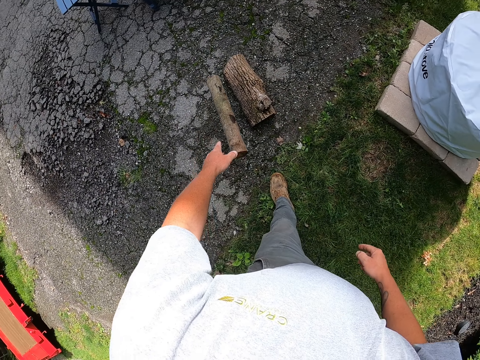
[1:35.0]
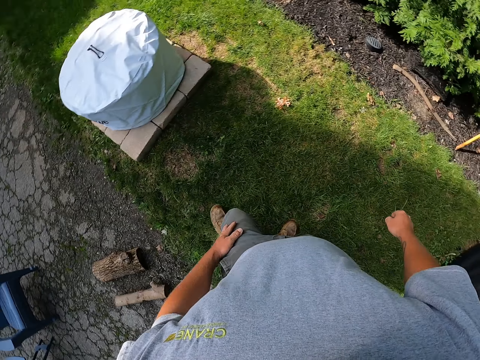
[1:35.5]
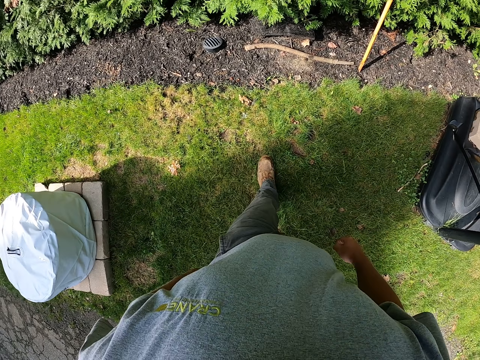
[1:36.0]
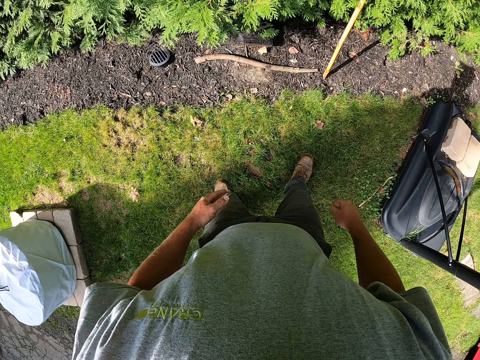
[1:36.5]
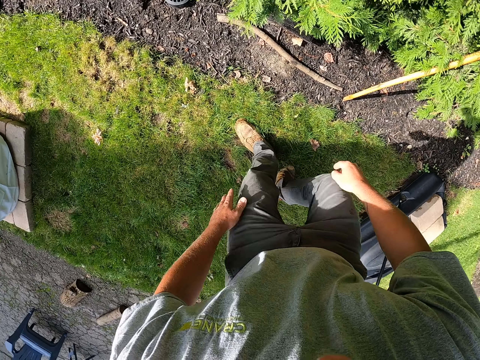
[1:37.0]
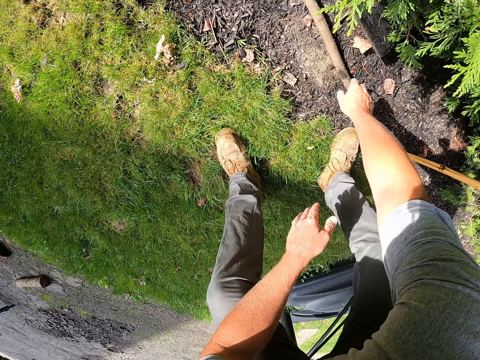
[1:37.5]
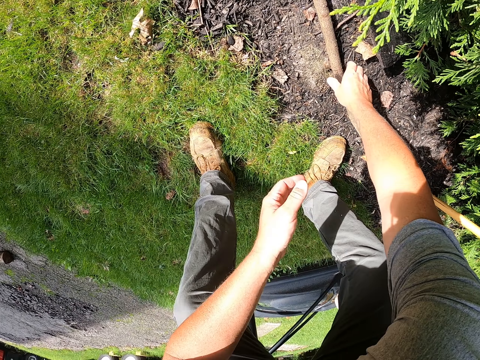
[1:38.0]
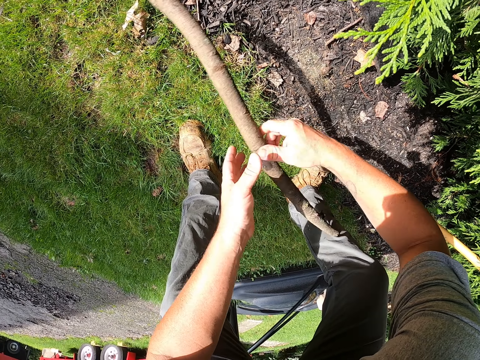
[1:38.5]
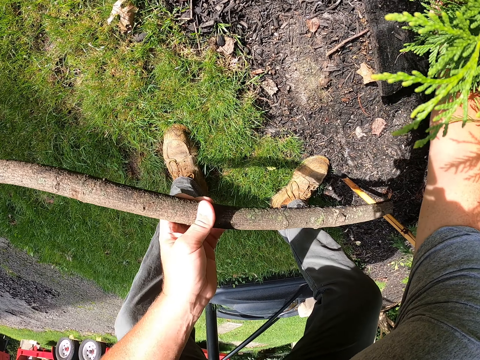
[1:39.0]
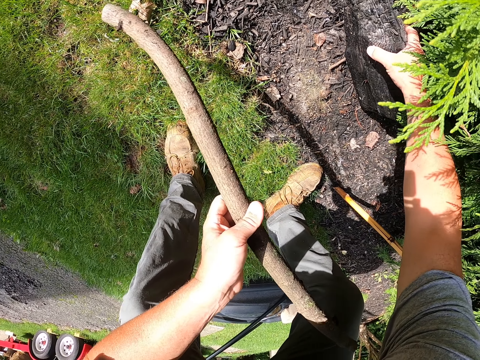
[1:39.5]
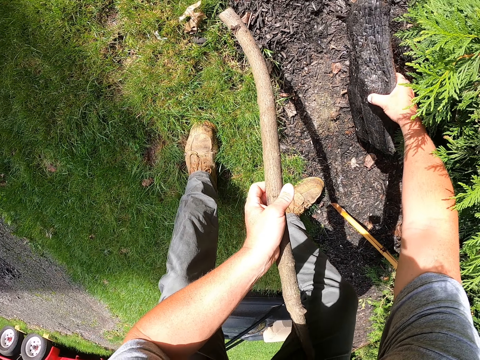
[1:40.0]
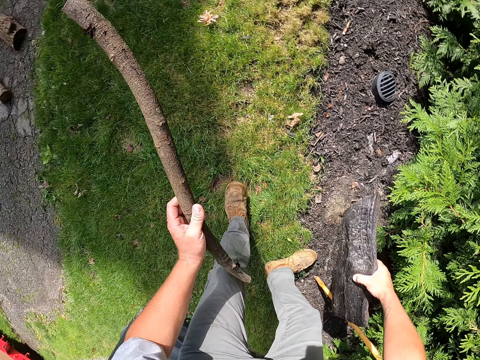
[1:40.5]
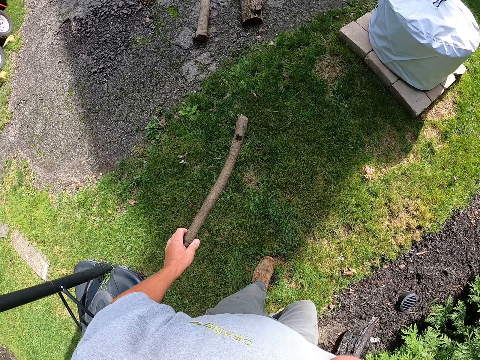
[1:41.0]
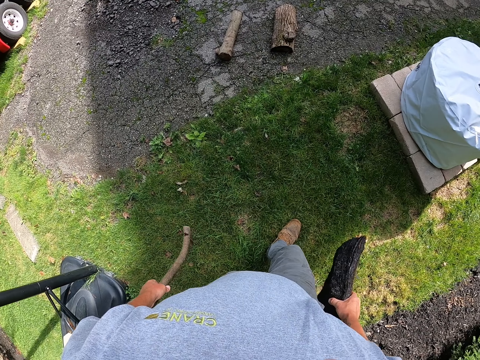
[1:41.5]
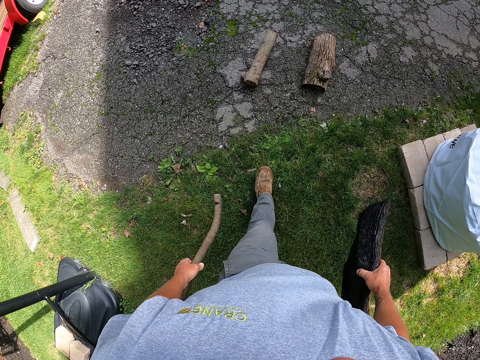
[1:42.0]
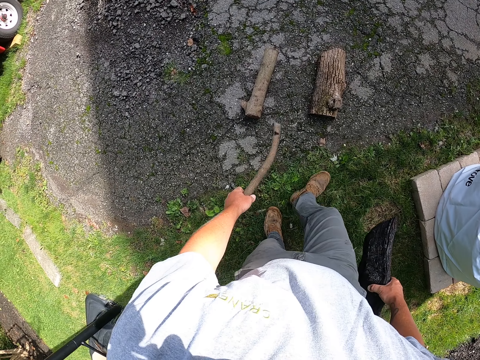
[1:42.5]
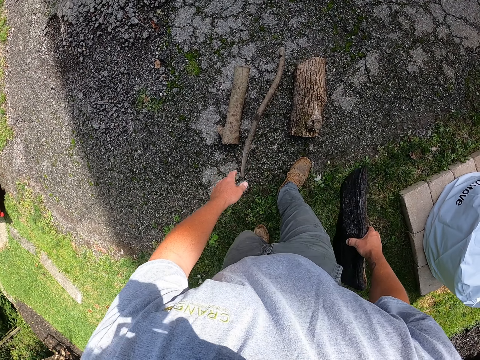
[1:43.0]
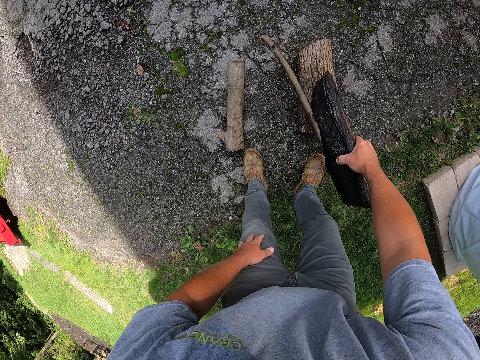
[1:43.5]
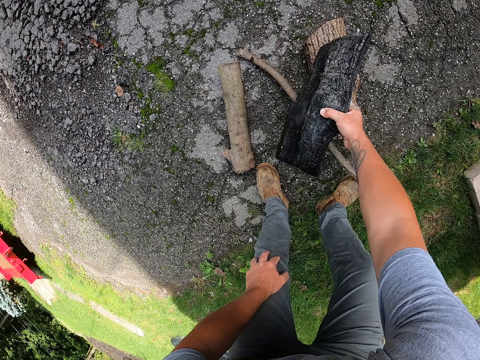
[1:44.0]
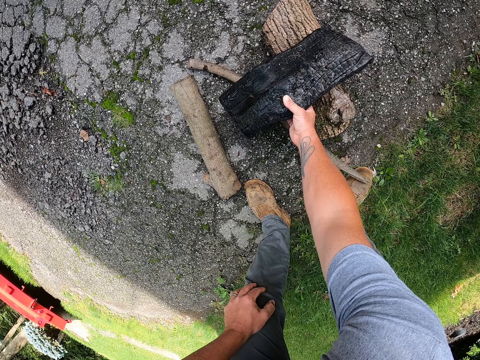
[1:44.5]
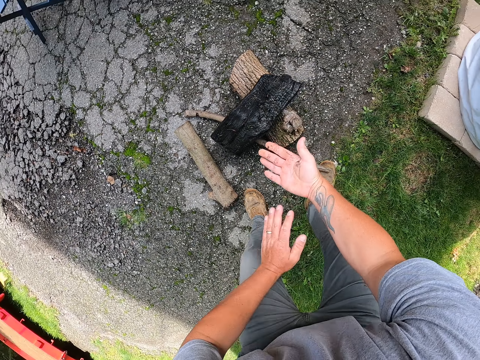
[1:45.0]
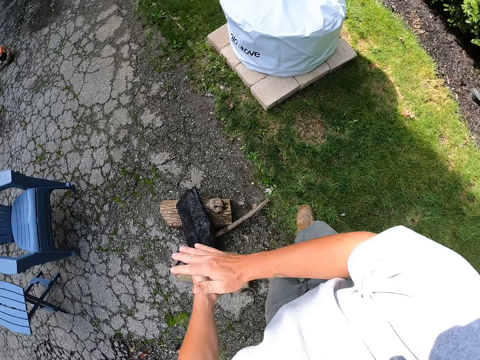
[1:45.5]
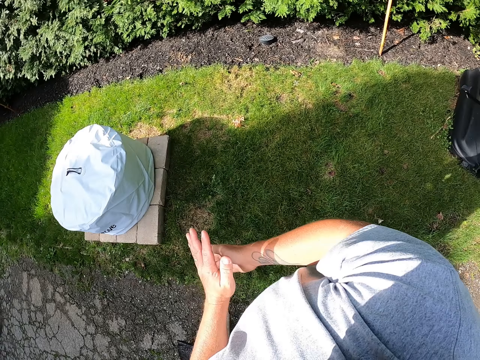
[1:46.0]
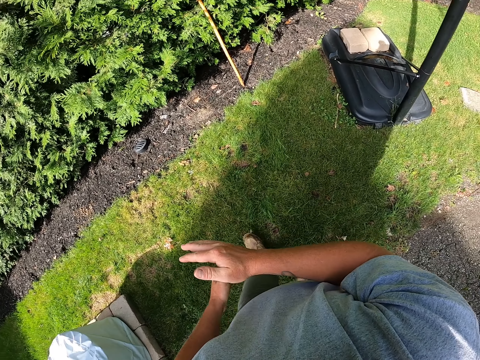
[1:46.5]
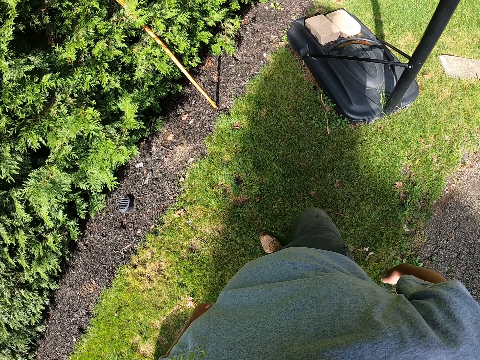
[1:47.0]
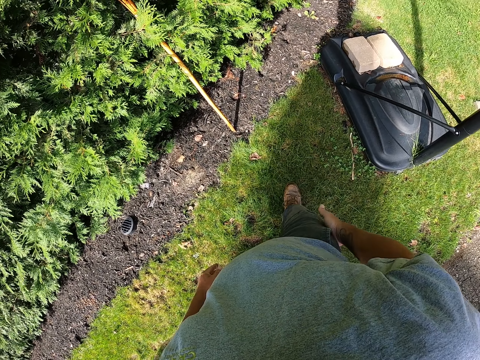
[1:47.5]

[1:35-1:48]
The camera wearer moves the woods. He picks up the woods. He drops the woods down. He cleans his hands. He walks towards the fence.

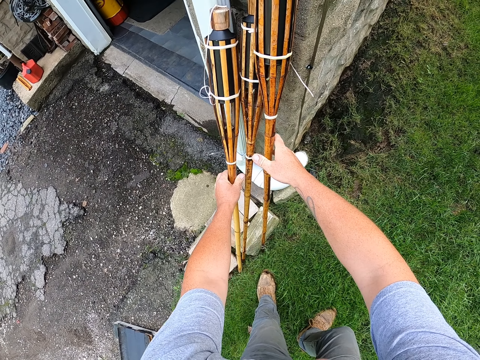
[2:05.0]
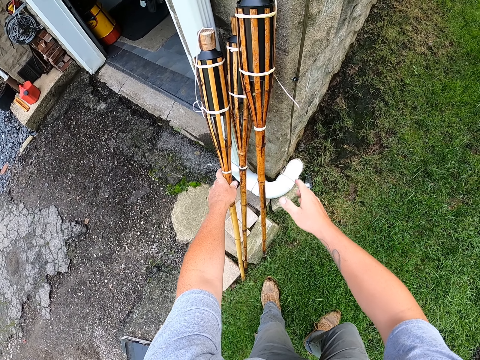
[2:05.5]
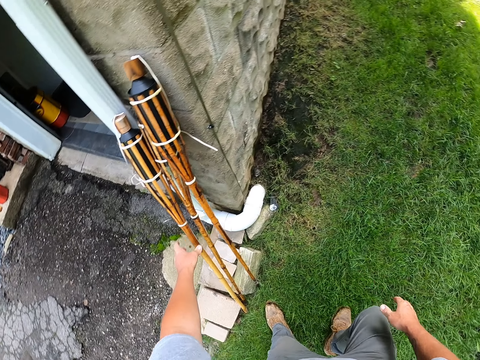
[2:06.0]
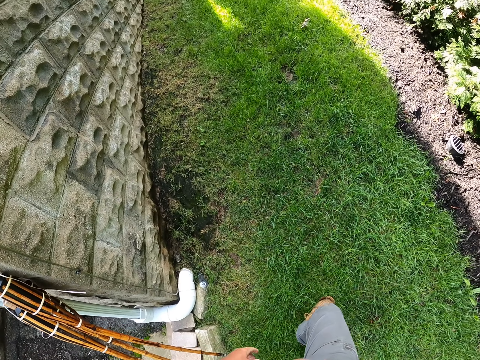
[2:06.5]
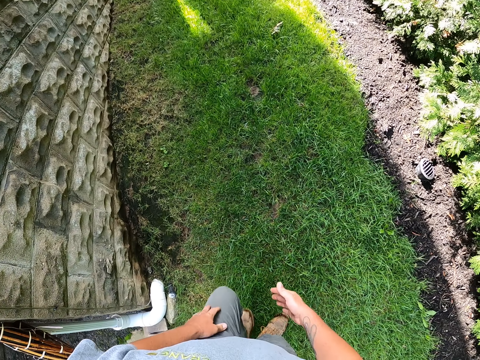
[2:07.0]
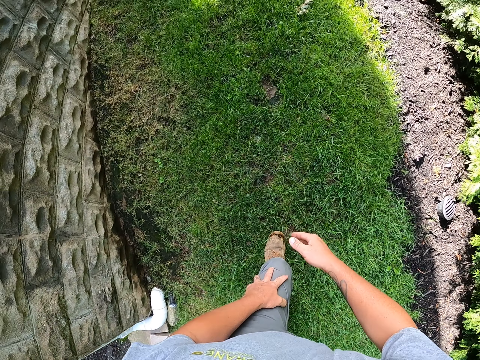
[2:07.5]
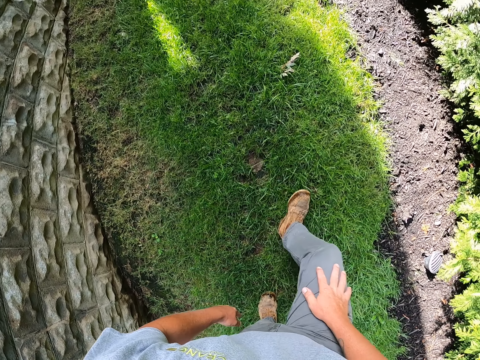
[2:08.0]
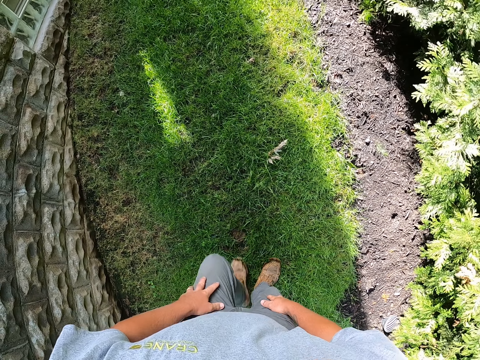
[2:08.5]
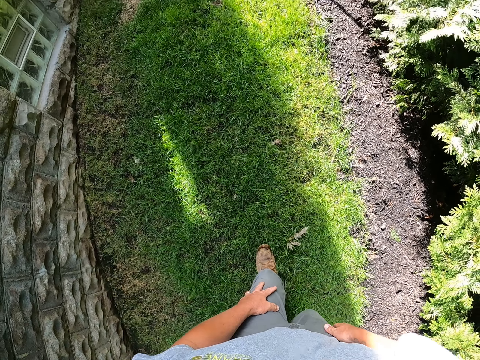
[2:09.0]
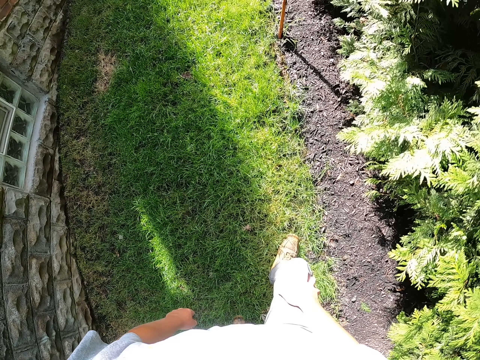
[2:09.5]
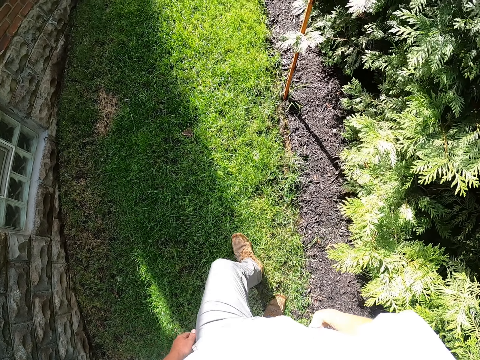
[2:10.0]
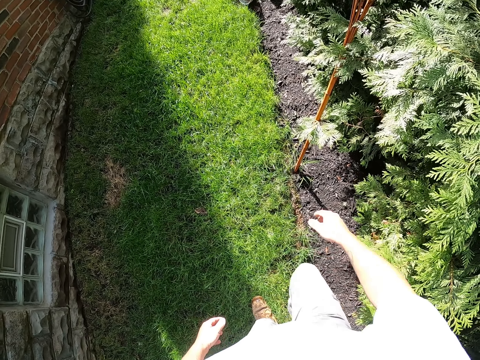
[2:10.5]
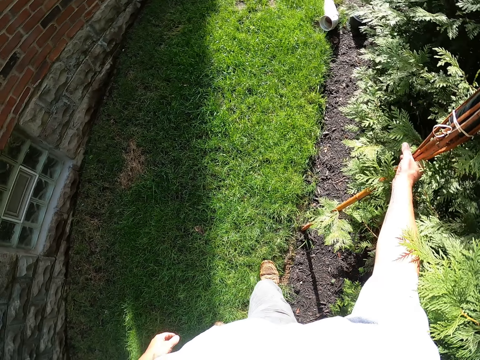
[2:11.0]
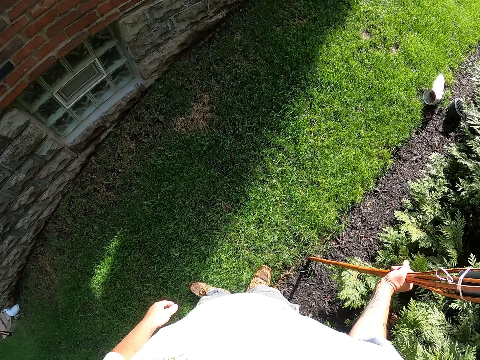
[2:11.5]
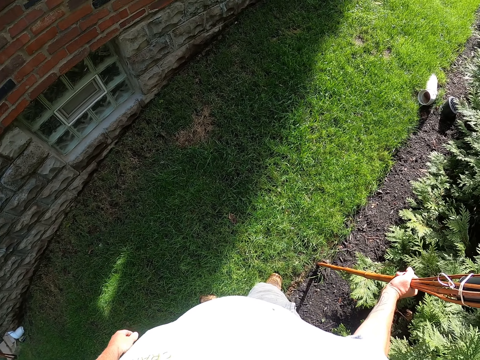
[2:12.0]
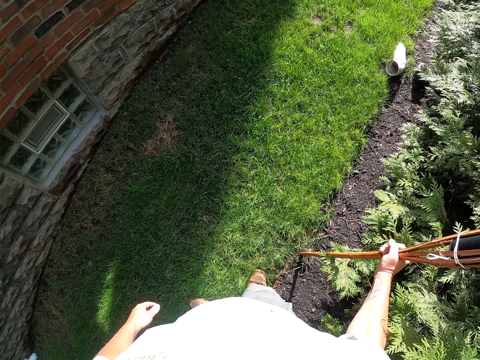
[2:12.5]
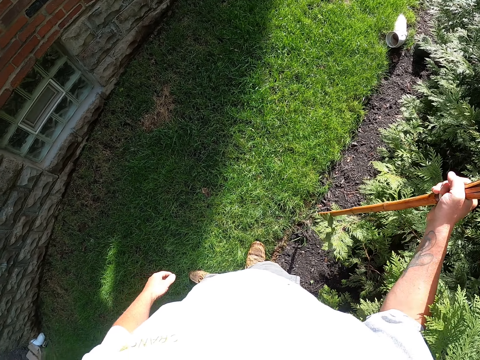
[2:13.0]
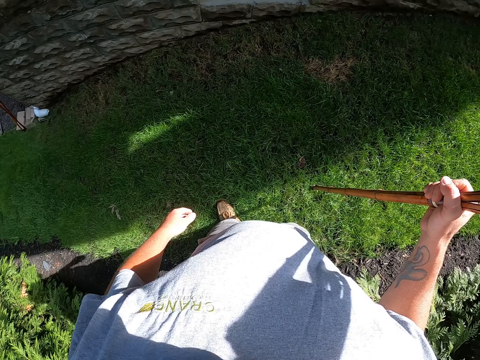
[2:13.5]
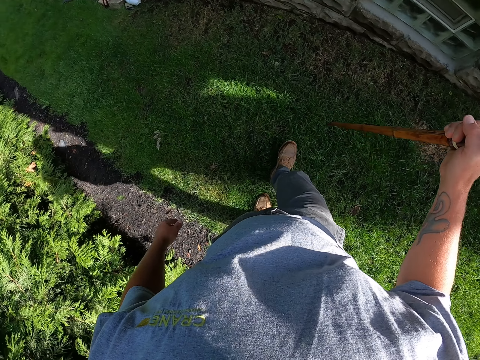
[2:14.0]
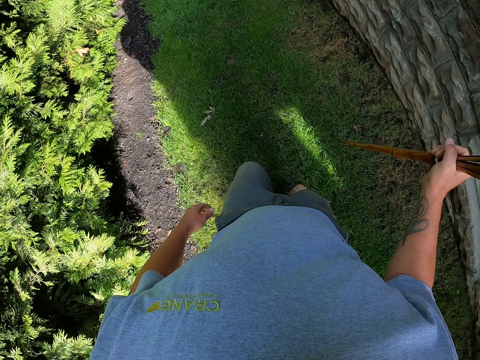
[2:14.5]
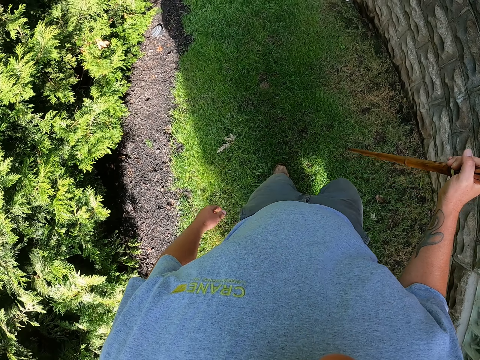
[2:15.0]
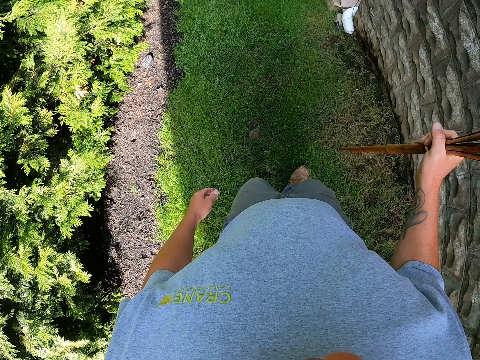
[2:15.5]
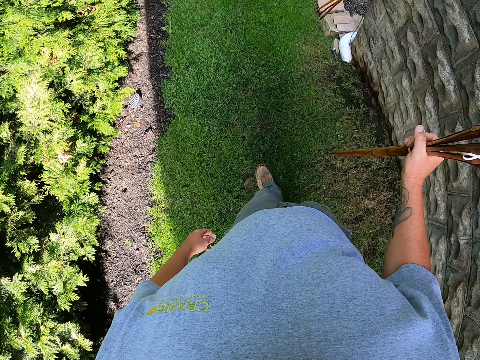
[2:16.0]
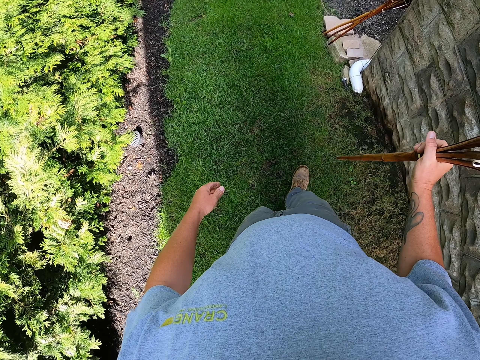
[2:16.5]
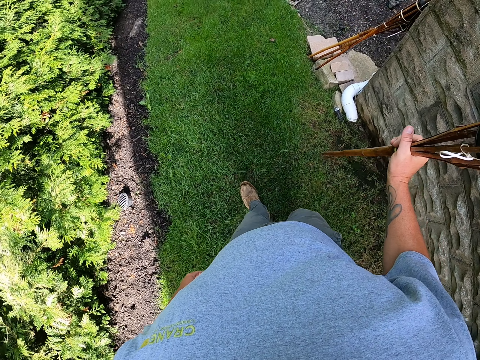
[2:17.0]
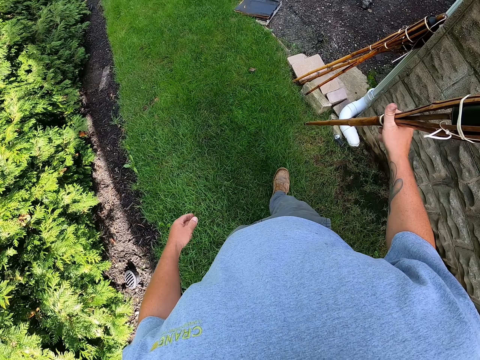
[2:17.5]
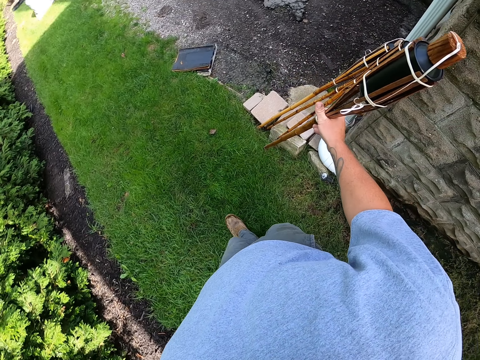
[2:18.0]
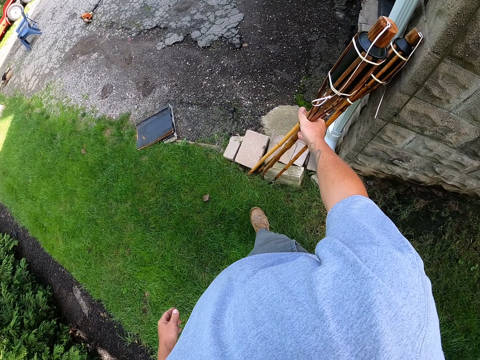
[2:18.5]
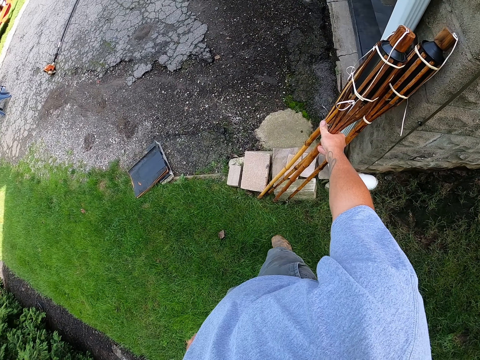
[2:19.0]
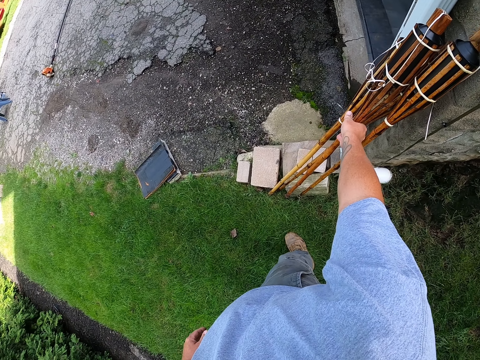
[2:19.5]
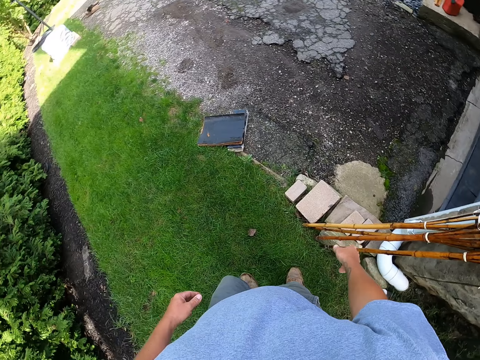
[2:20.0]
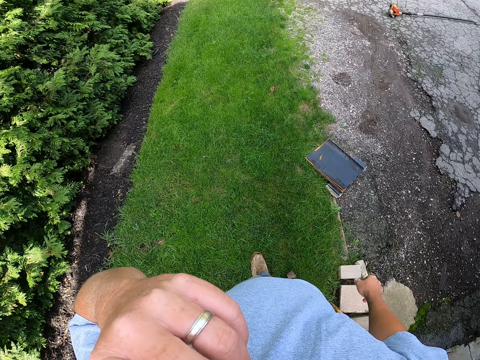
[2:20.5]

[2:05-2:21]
The camera wearer leans something on the wall. They walk along the fence. They pick up a torch light stand. They walk carrying something. They lean something on the wall. They put the torch light stand down.
